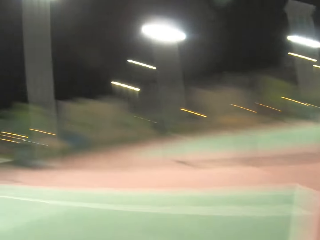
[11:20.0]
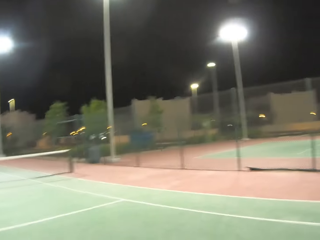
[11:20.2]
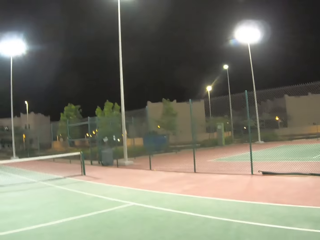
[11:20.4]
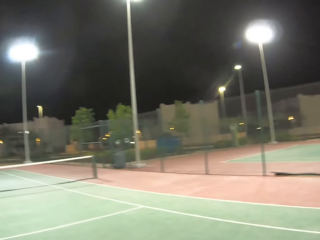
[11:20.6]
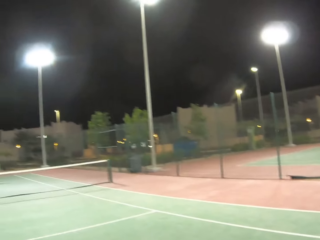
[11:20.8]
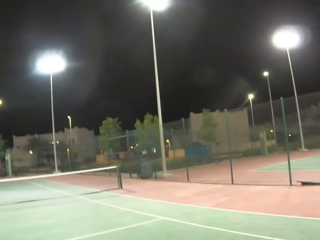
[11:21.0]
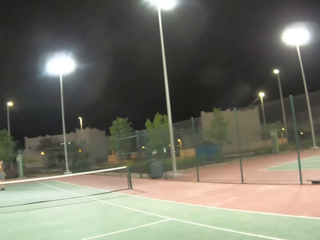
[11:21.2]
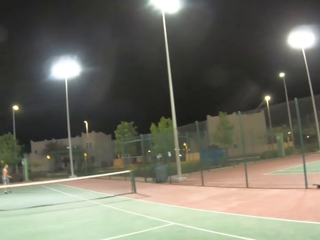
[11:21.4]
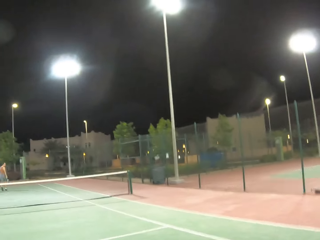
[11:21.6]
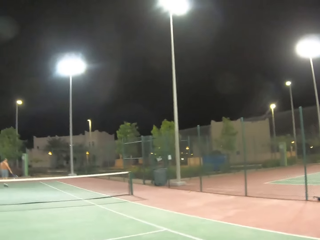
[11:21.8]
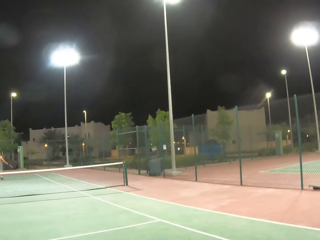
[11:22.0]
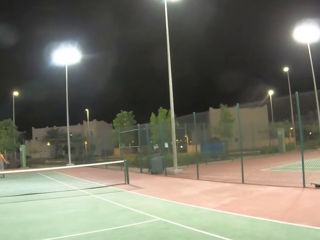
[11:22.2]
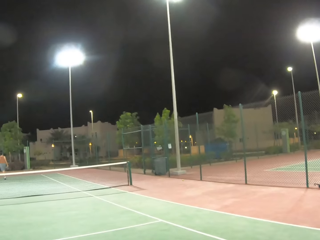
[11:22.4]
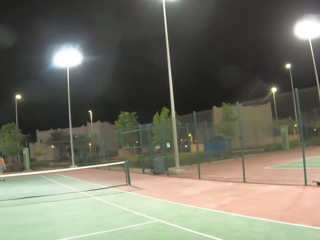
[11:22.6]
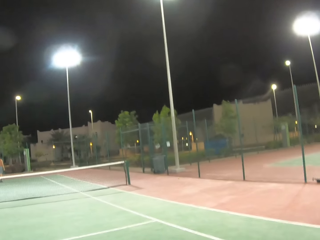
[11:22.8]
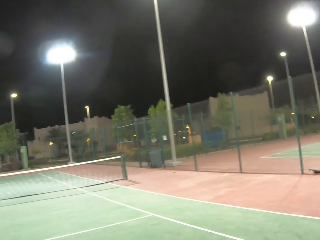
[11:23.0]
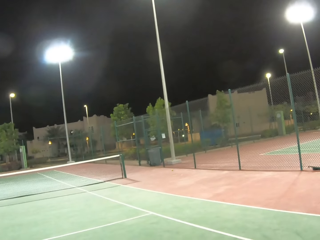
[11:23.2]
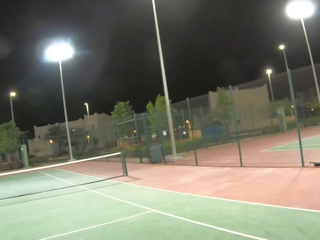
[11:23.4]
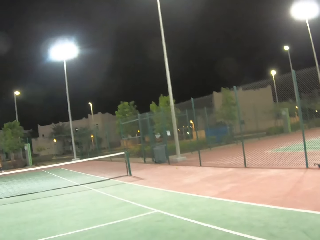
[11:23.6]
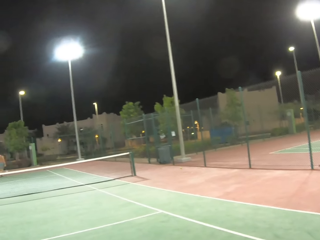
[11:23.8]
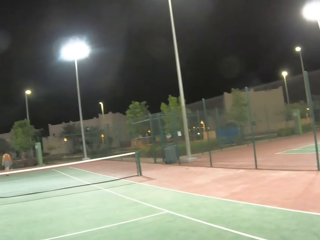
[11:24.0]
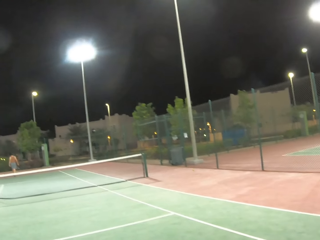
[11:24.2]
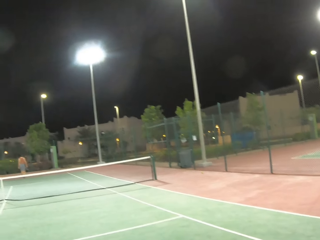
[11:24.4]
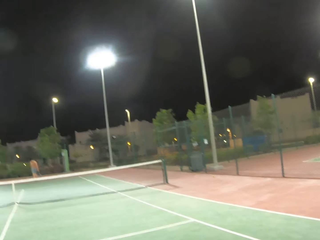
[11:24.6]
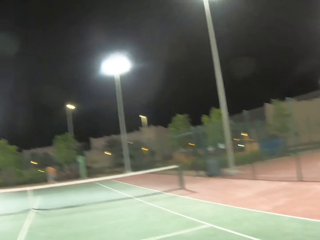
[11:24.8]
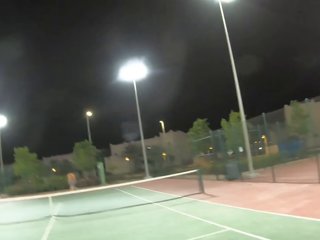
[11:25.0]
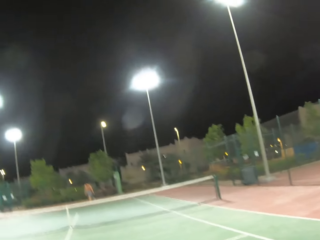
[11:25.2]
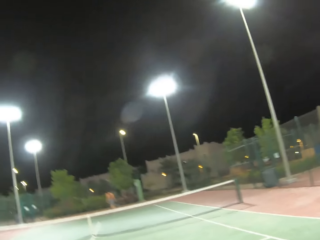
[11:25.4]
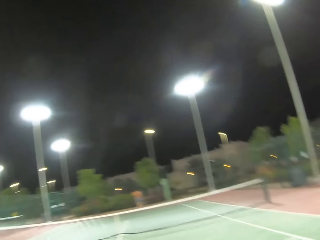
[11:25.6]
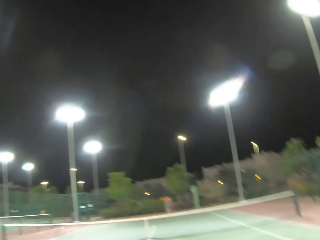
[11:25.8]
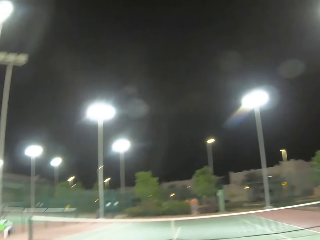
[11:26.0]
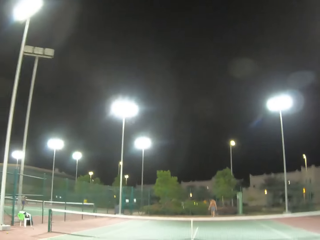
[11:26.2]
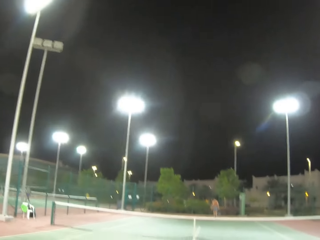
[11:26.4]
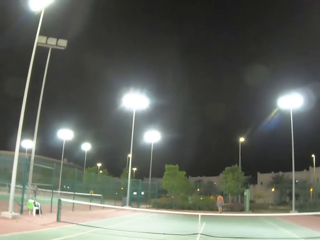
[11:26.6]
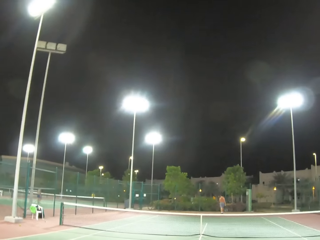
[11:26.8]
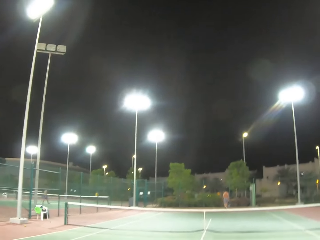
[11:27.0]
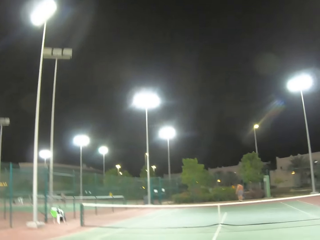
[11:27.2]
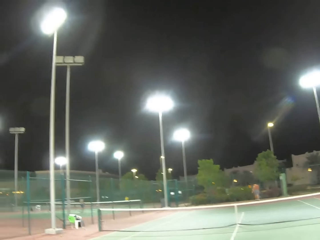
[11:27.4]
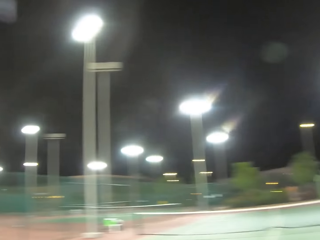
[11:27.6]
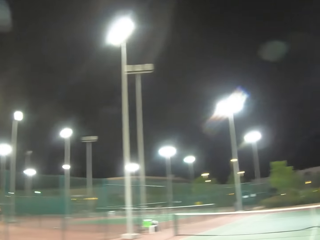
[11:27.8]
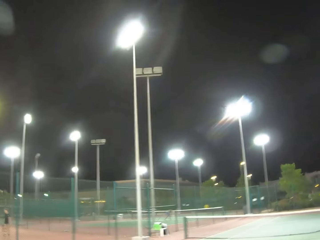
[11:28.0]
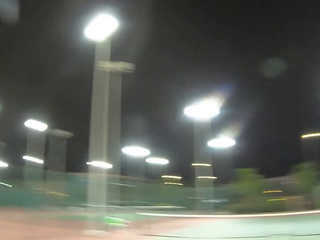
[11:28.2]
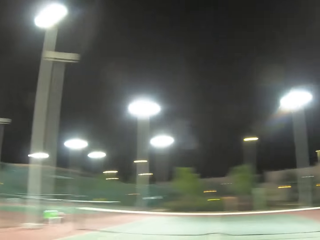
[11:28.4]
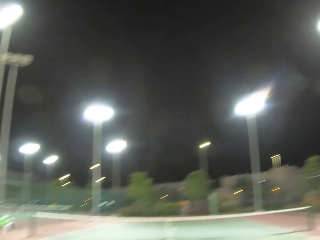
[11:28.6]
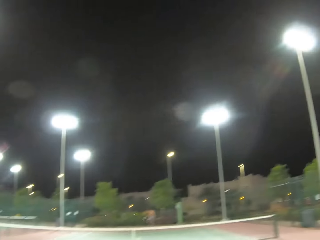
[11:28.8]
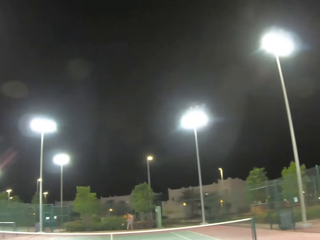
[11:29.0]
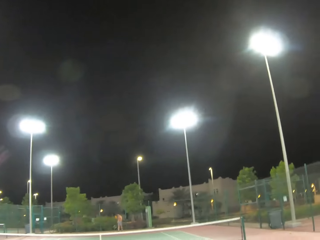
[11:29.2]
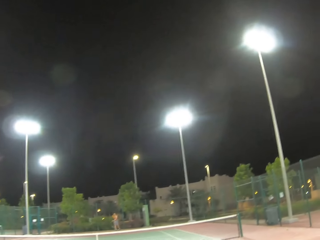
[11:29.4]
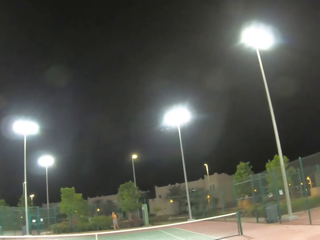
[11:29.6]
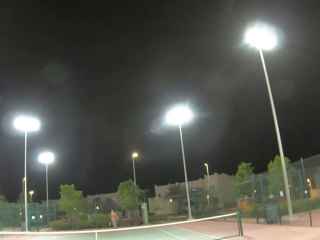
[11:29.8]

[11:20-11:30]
The camera wearer looks around. A person walks around on the tennis court. The camera wearer looks around.

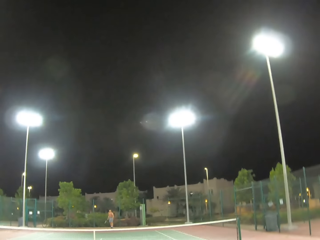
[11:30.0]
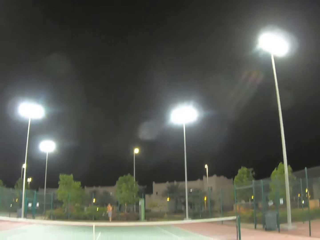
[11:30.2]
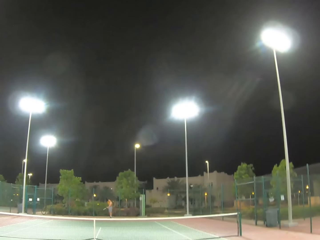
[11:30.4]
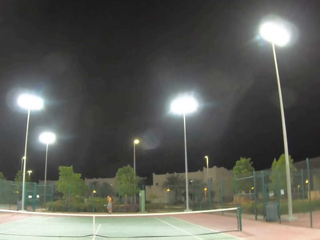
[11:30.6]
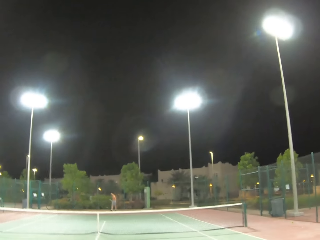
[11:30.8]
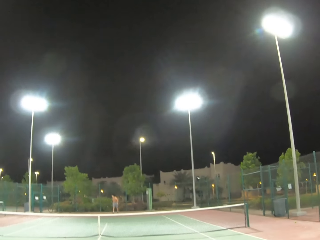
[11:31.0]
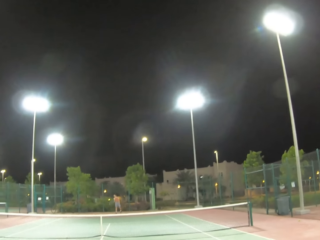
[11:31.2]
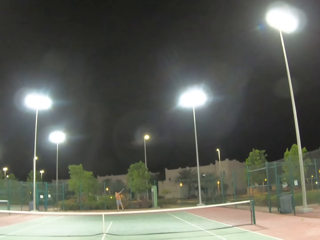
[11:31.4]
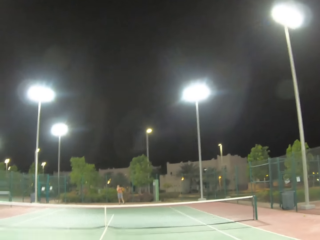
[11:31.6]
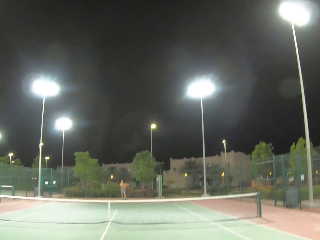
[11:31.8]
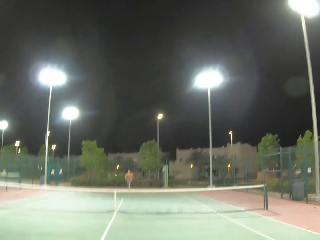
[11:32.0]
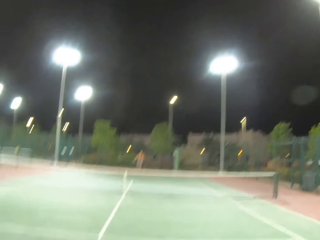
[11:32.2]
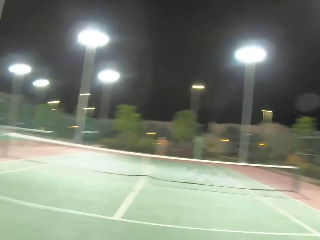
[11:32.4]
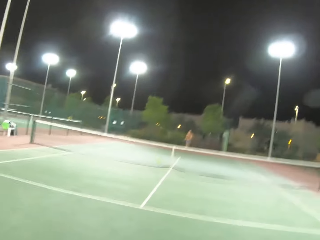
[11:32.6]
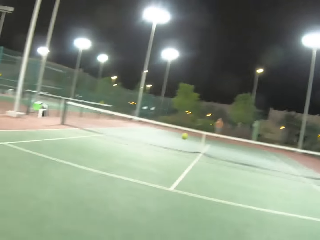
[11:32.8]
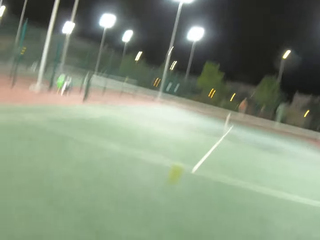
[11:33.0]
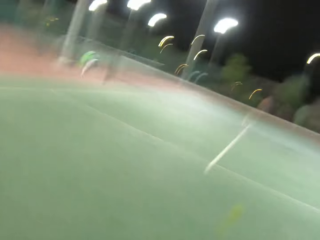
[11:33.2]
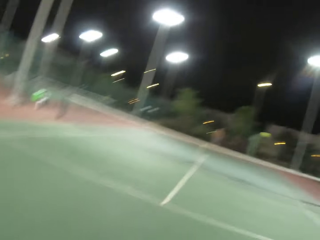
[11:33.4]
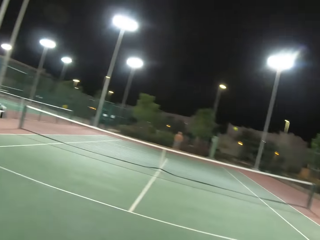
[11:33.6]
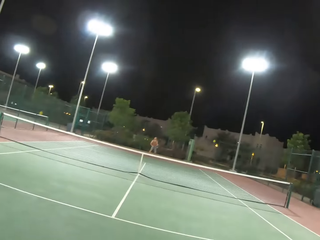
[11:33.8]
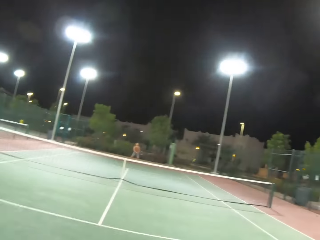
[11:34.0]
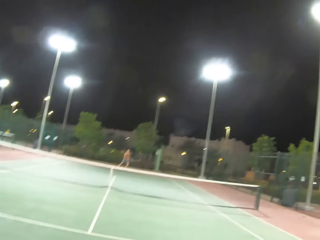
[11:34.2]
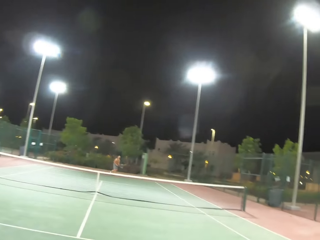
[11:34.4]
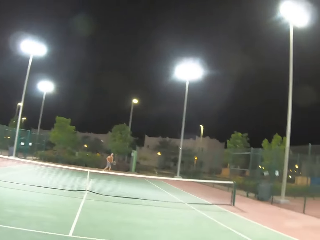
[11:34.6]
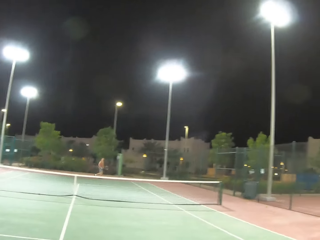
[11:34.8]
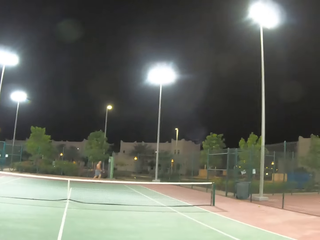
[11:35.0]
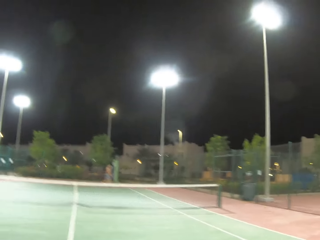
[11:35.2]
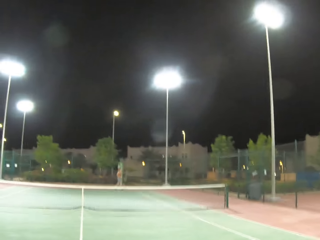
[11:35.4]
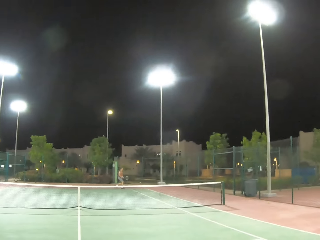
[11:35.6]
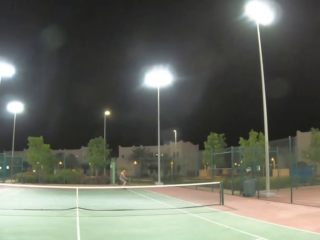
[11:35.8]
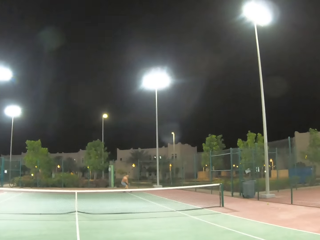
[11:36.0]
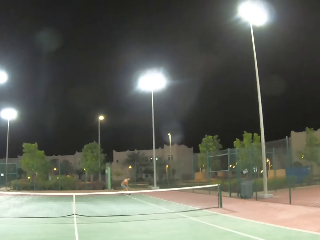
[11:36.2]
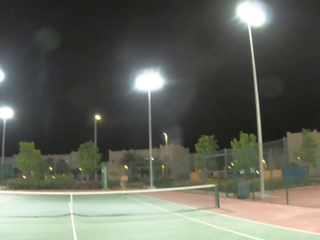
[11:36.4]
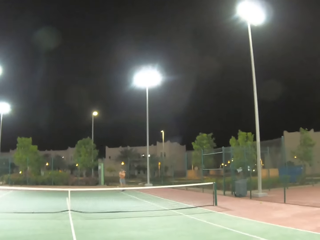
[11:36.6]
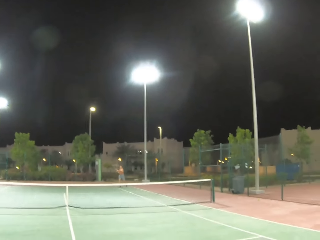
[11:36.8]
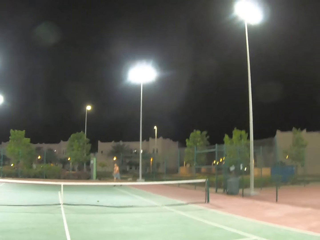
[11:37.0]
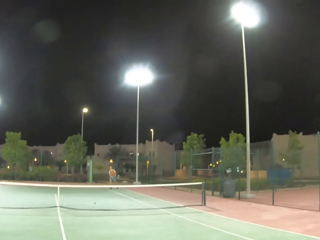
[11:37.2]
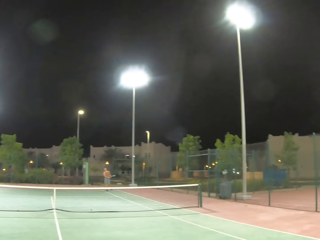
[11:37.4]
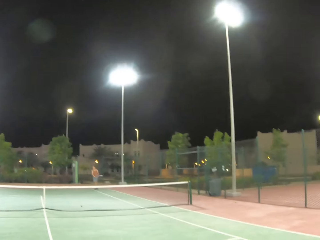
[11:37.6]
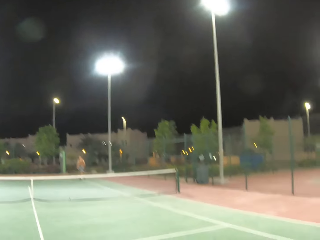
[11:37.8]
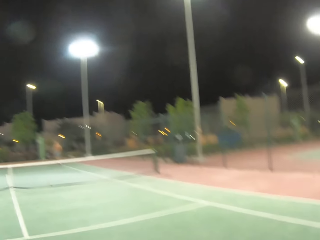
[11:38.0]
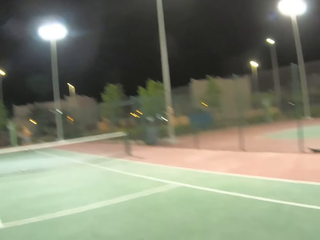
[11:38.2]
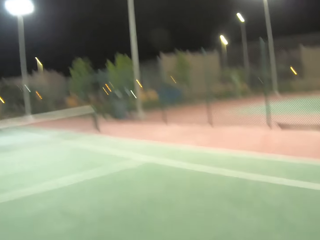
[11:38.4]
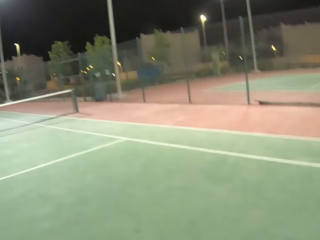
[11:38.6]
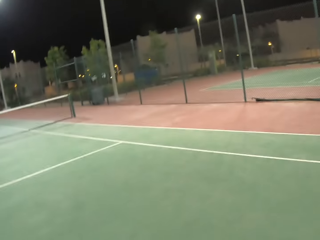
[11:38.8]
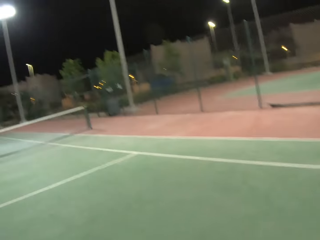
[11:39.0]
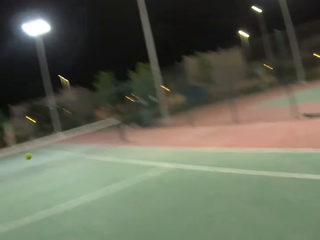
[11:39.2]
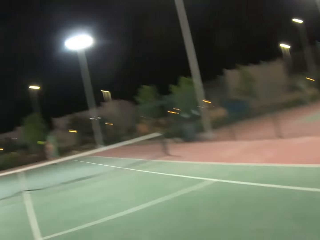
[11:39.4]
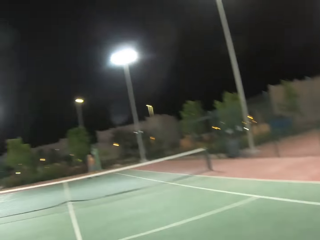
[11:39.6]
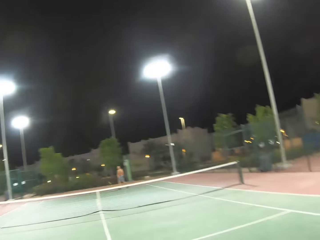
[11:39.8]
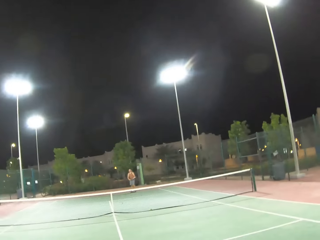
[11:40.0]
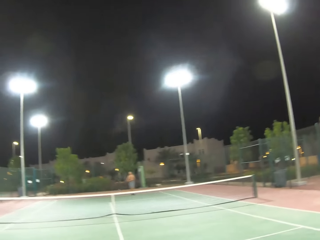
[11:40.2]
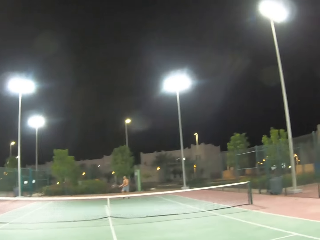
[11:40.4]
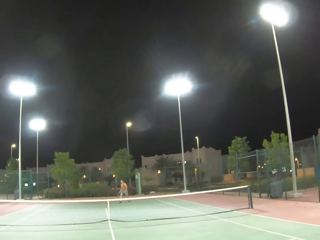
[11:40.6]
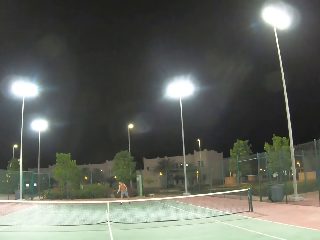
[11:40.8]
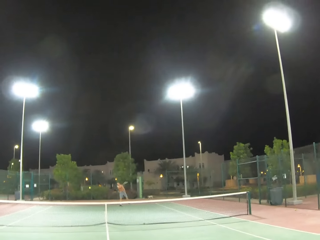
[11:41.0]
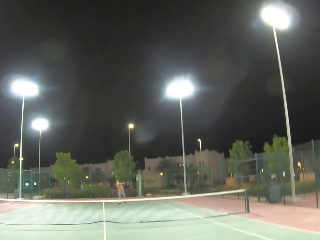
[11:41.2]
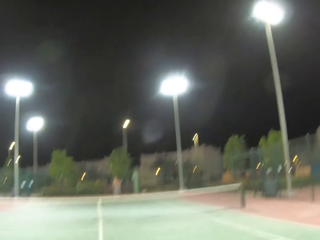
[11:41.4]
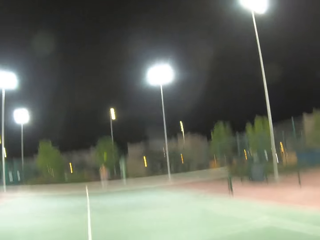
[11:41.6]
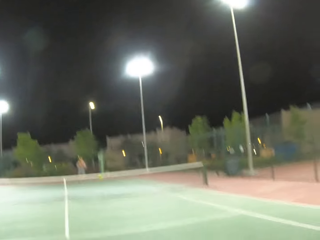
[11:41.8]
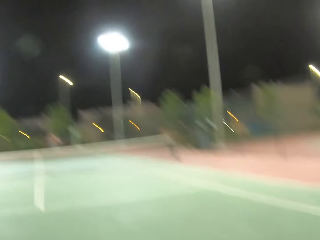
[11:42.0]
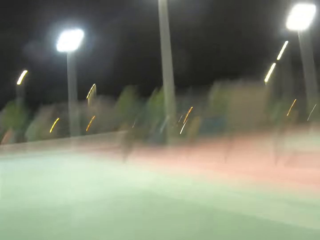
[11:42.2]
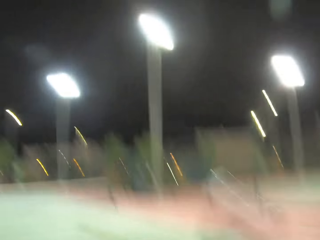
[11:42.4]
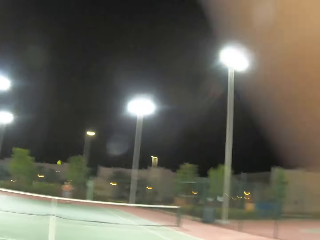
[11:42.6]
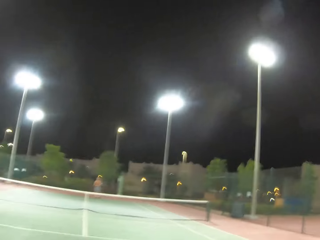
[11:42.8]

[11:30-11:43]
A man kicks the ball. The man serves a tennis ball in the tennis court. The camera wearer kicks the ball and plays tennis with the man. The man kicks the ball. The camera wearer kicks the ball. The man kicks the ball.
